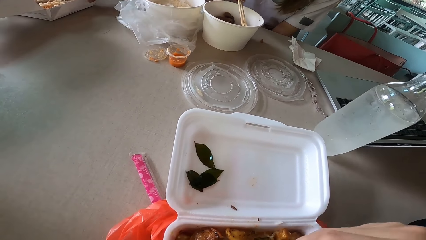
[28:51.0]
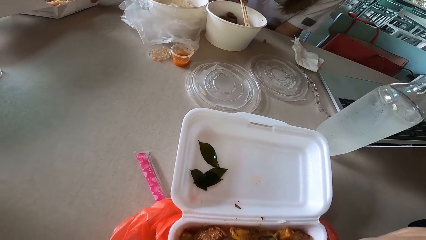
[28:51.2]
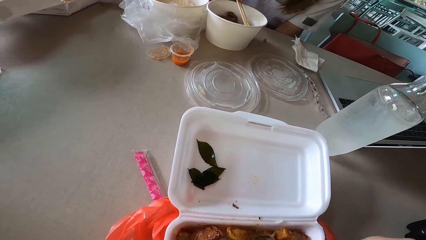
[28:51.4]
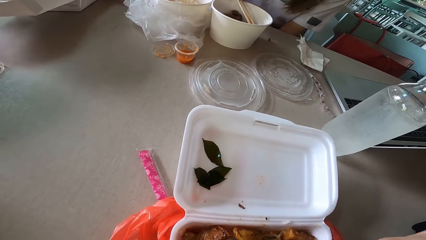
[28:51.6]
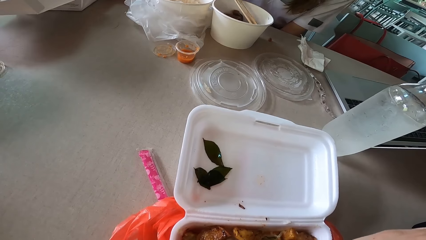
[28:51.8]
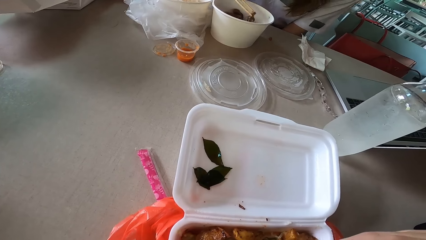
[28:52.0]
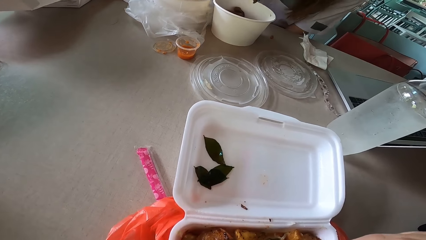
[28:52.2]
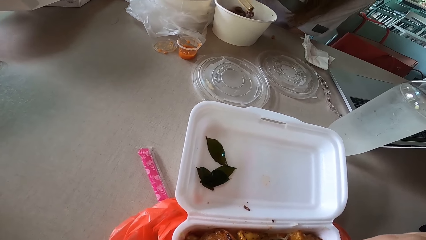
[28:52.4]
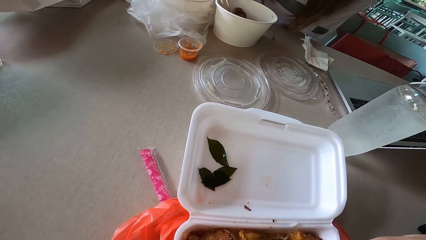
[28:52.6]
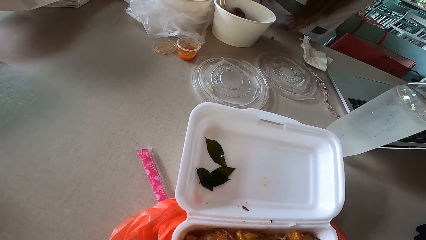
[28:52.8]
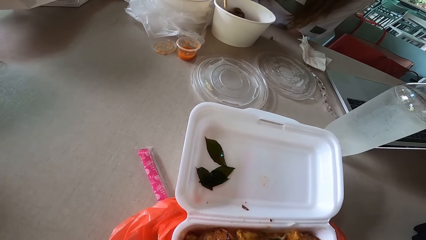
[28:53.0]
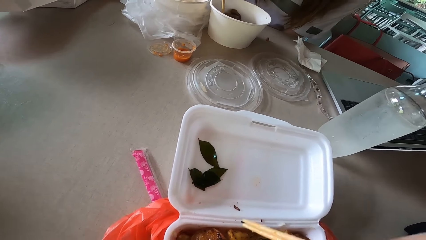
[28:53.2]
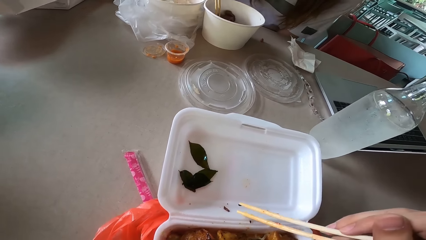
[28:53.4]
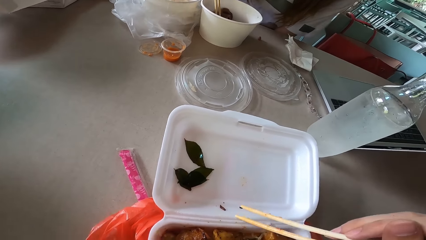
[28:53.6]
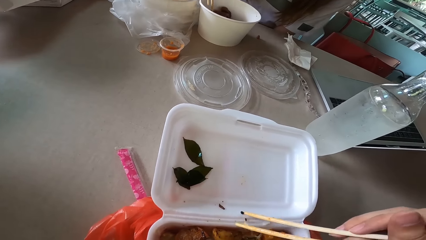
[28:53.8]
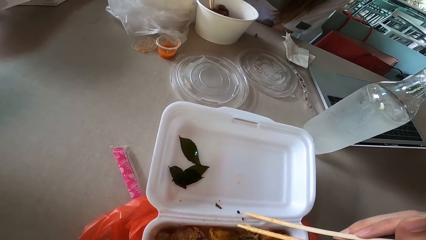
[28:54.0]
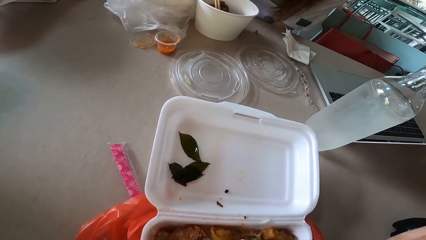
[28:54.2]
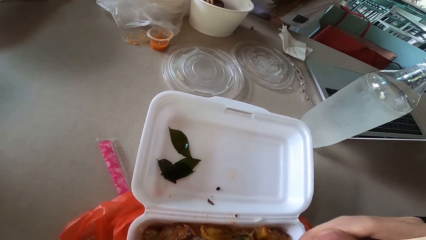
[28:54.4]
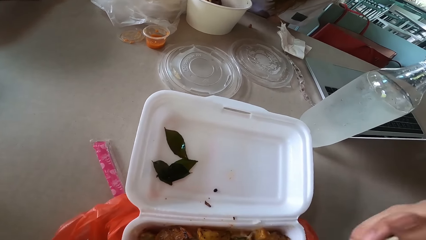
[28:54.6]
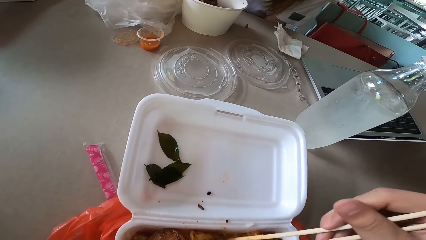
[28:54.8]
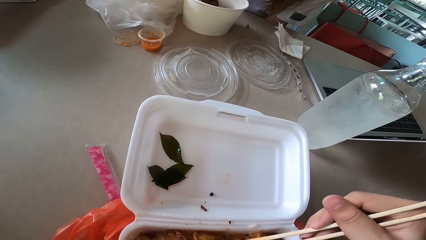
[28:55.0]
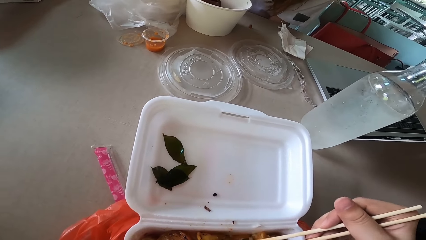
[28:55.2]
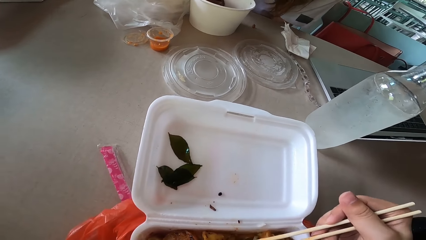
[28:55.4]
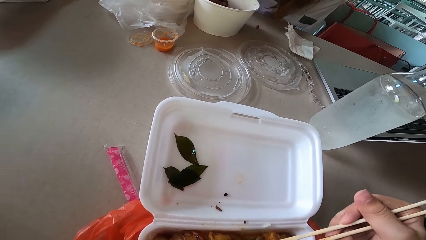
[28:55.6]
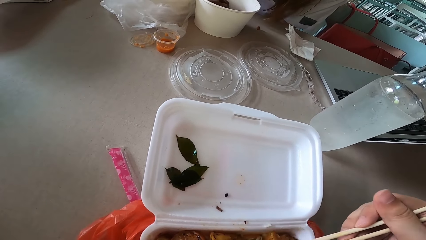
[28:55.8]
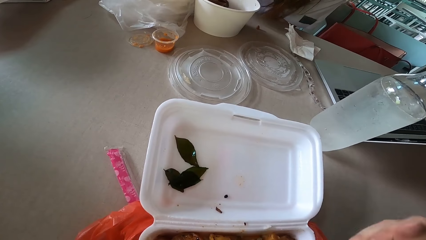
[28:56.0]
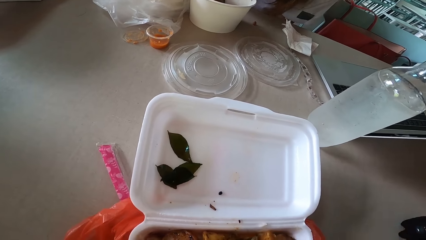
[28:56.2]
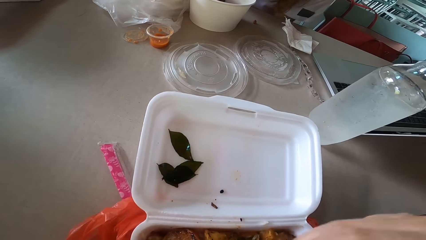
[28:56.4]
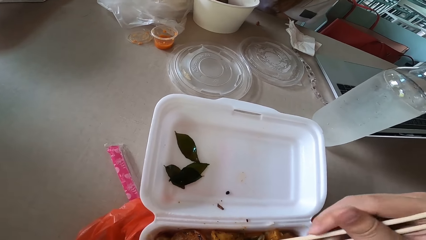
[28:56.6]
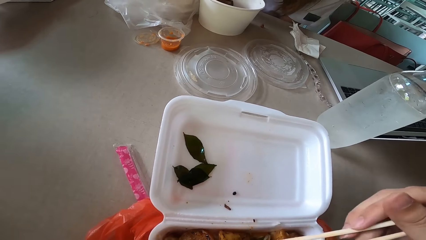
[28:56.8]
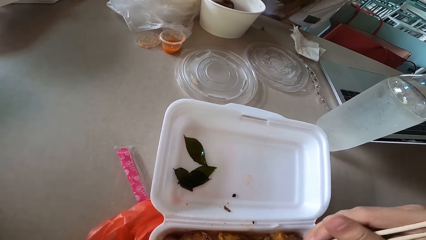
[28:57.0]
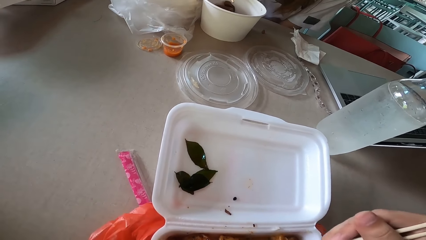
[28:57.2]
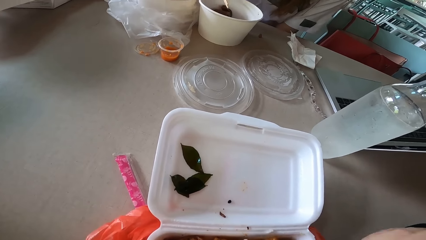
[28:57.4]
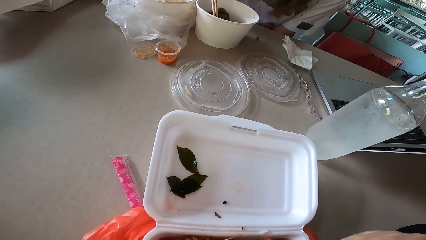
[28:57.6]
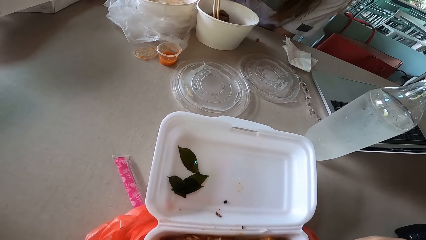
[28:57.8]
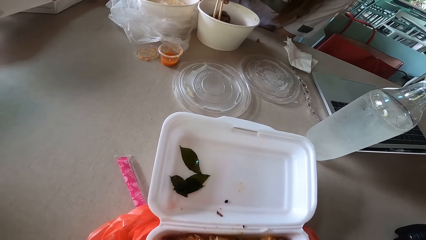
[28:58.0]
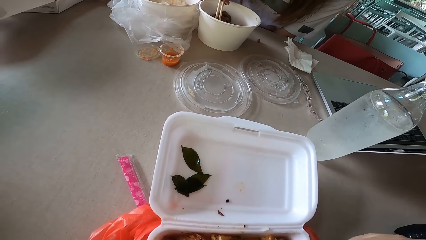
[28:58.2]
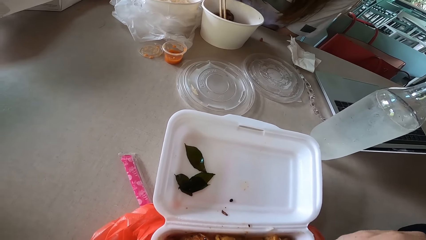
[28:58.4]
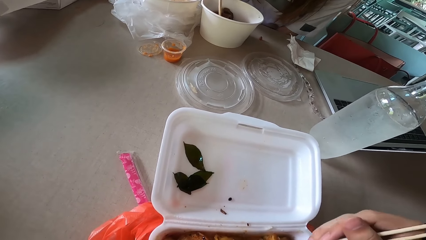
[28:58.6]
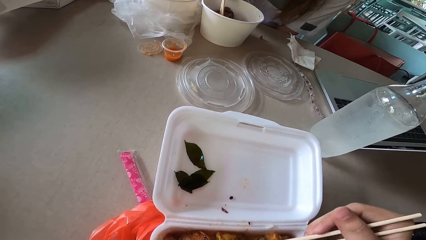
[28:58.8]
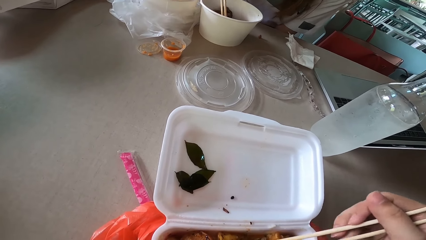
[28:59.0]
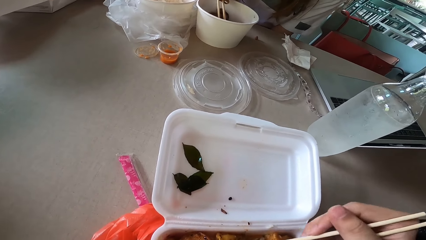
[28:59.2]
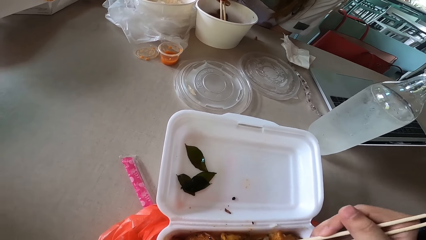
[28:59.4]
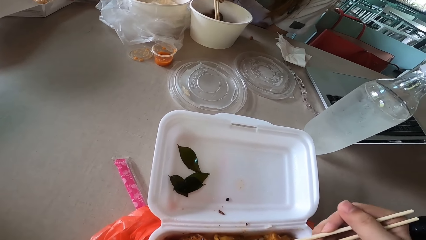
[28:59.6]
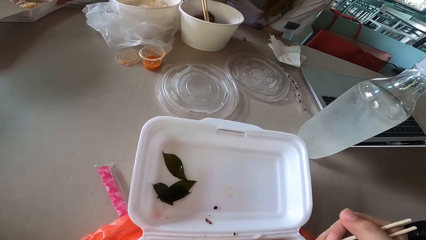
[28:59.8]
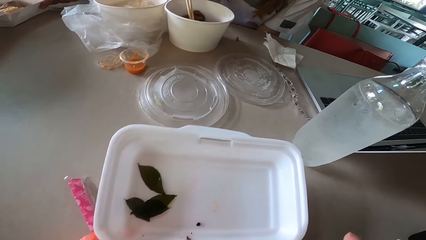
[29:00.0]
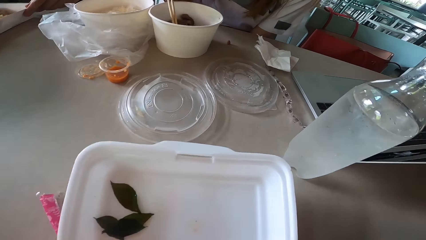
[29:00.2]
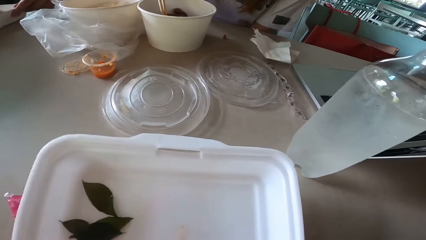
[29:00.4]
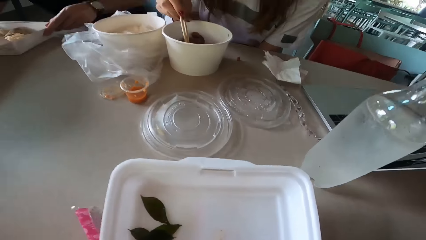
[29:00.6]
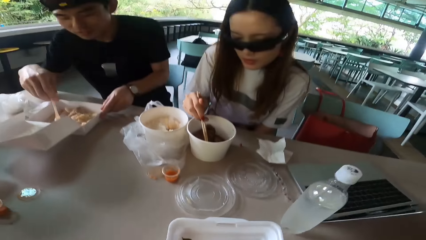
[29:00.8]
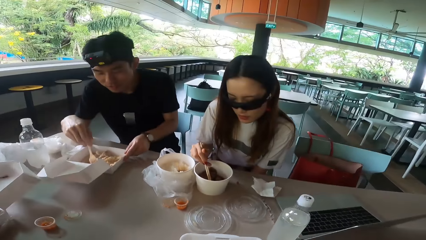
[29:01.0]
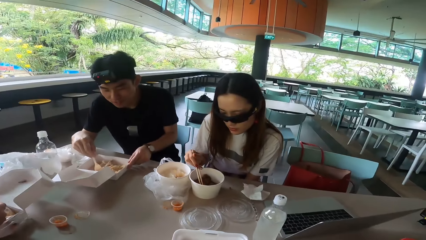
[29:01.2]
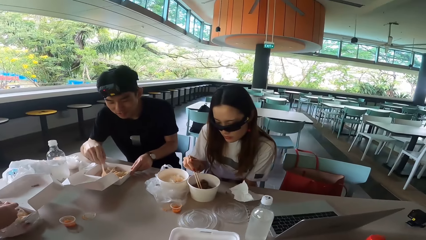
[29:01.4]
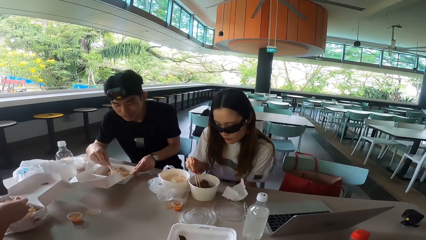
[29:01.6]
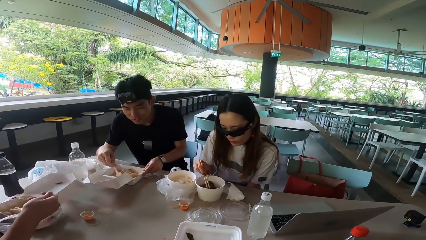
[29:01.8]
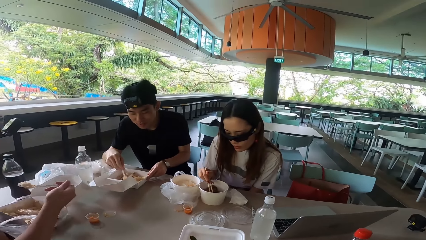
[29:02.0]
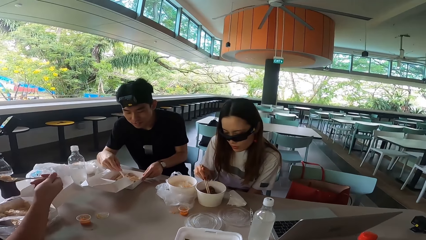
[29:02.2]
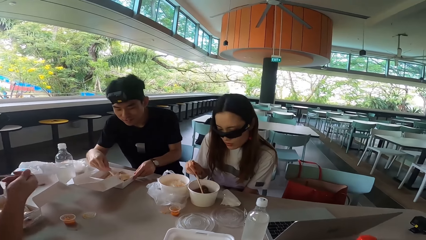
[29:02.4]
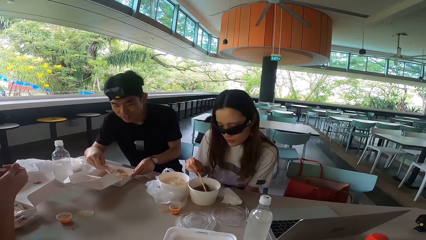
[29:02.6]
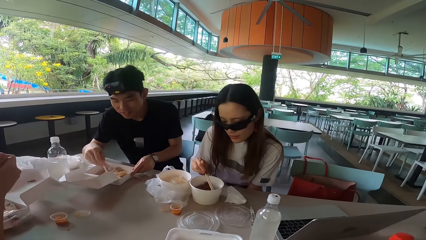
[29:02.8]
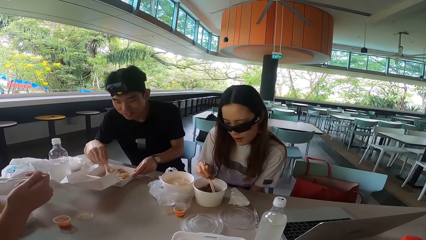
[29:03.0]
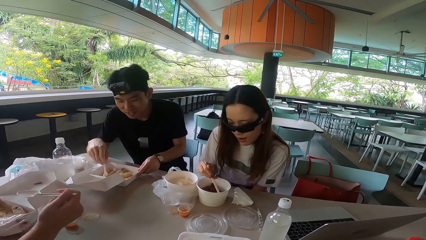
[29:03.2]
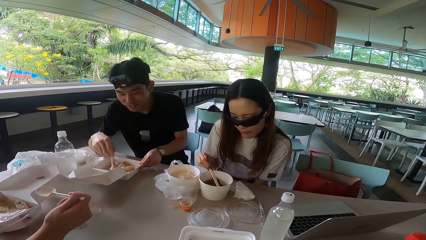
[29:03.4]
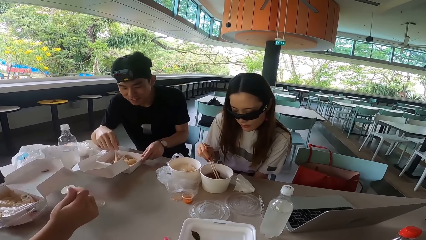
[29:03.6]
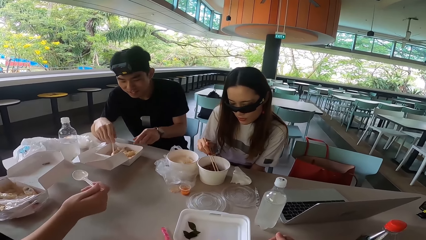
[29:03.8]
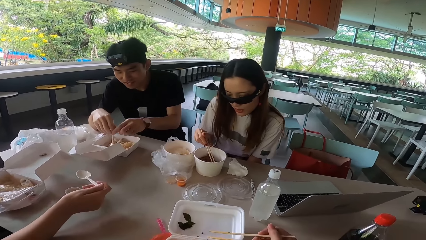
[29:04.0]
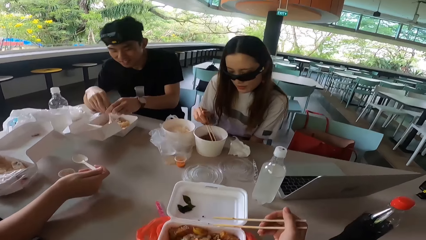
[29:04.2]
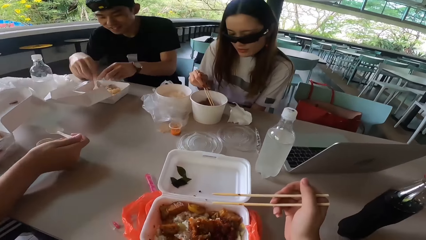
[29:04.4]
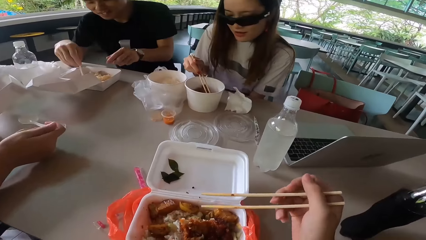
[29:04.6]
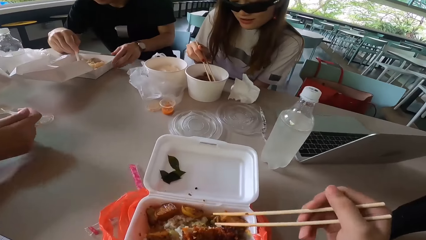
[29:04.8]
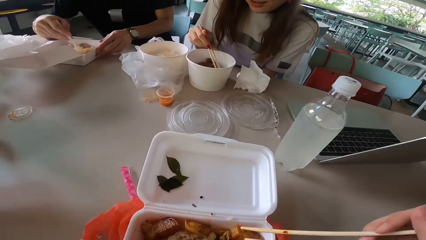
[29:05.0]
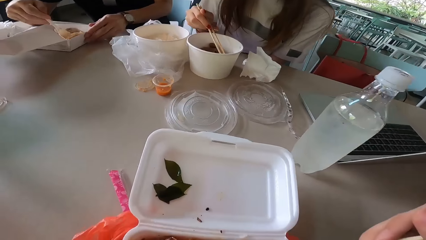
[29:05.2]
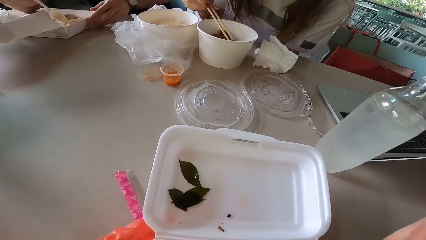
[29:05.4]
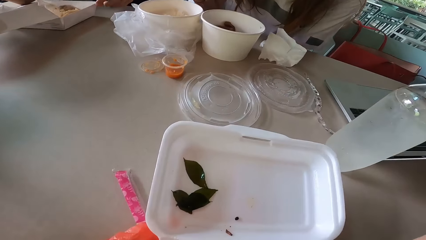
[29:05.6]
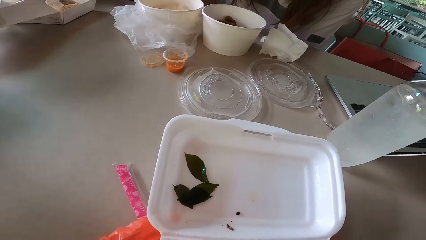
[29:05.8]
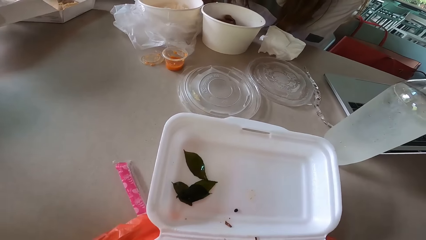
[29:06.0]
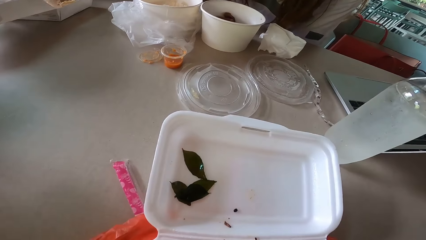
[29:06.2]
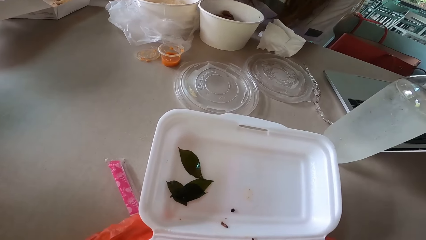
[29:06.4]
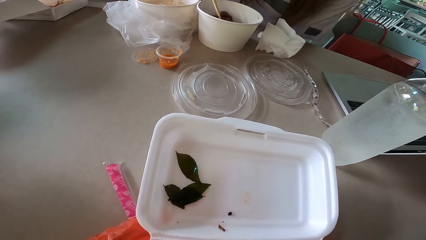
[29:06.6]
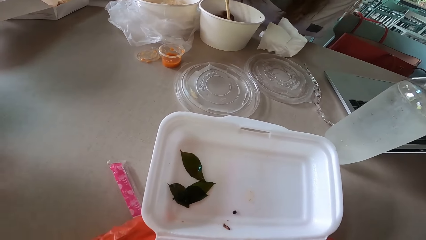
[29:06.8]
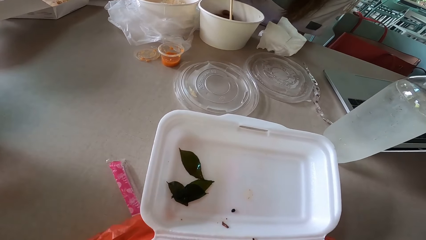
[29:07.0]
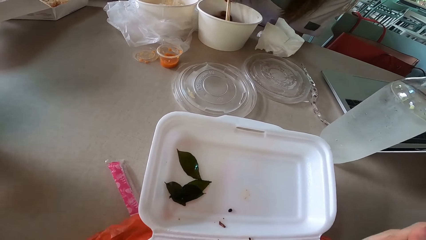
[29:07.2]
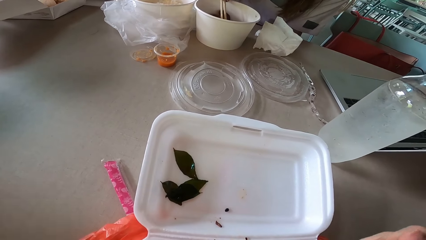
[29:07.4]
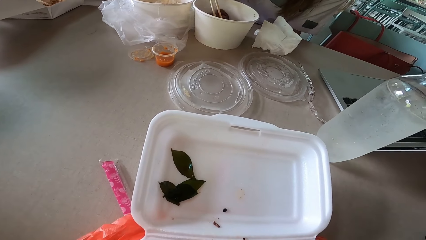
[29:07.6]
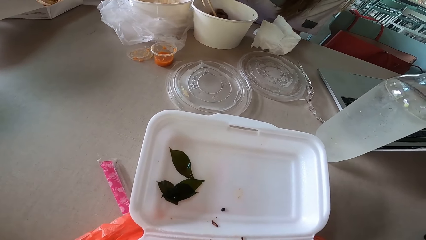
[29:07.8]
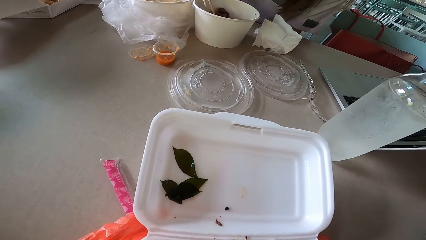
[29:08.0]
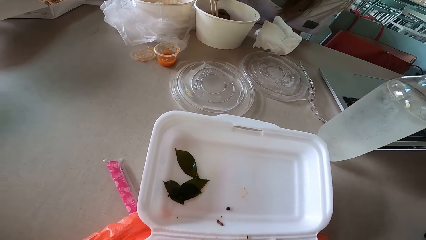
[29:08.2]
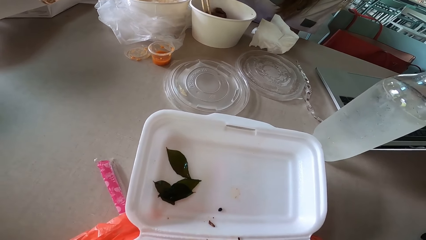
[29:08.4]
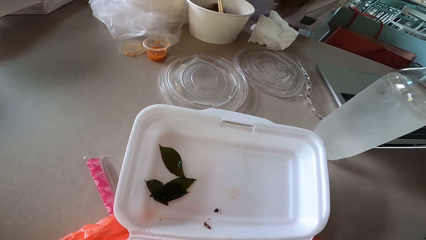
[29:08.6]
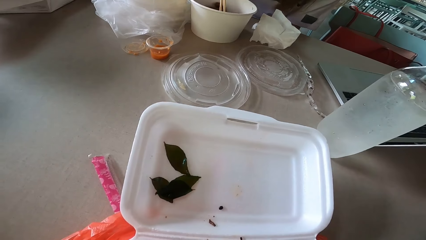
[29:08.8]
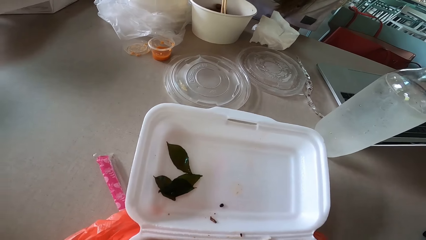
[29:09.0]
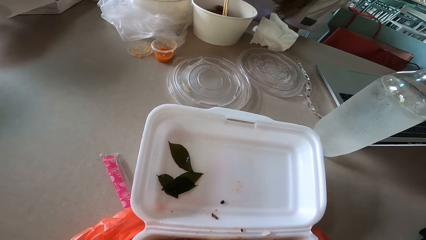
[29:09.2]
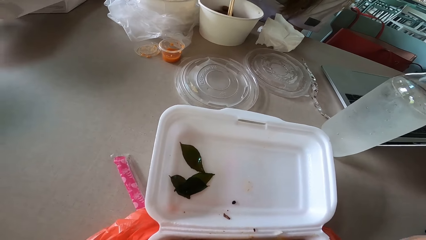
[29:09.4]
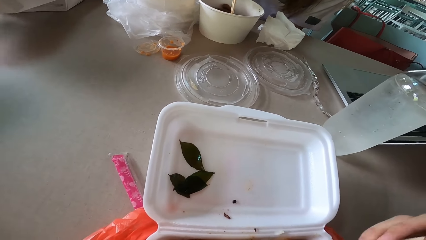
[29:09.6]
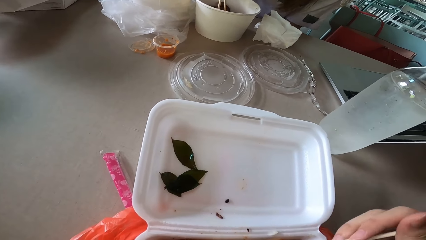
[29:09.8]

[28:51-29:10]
The woman picks up meat with chopsticks. The camera wearer picks up meat with chopsticks. The first man scoops rice with a spoon. The other man holds rice with a spoon and eats the rice. The first man scoops rice with a spoon. The other man holds a spoon. The camera wearer holds chopsticks. The woman picks up meat with chopsticks, puts the chopsticks in the bowl and picks up meat with chopsticks.
